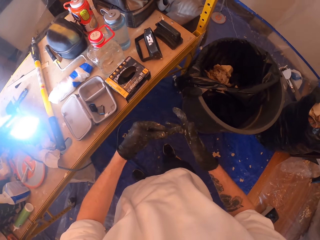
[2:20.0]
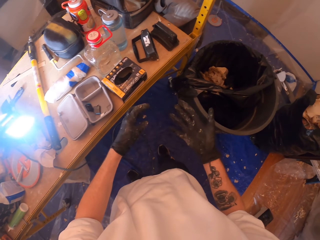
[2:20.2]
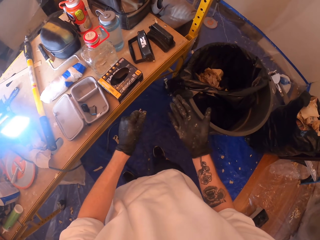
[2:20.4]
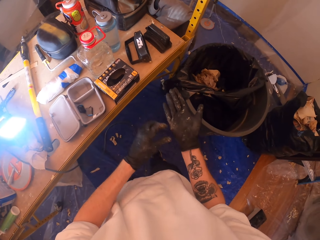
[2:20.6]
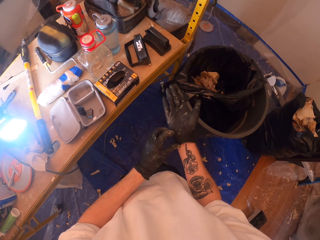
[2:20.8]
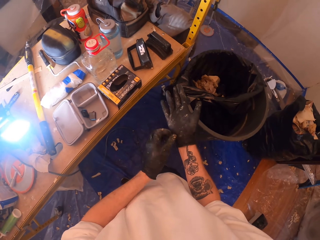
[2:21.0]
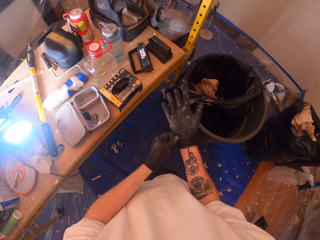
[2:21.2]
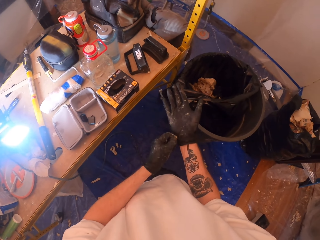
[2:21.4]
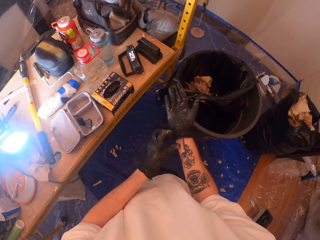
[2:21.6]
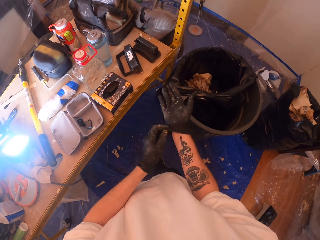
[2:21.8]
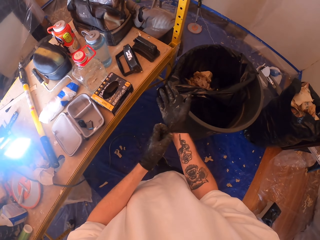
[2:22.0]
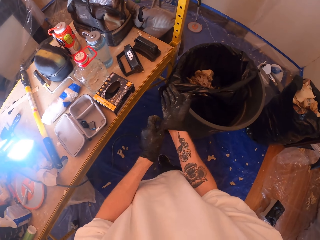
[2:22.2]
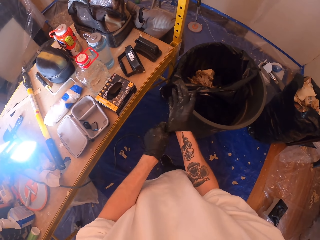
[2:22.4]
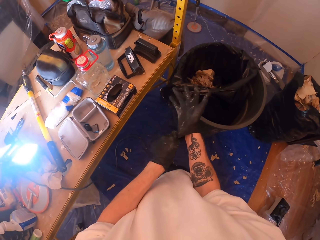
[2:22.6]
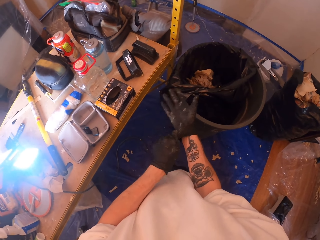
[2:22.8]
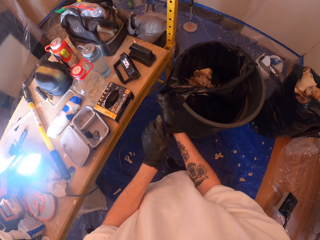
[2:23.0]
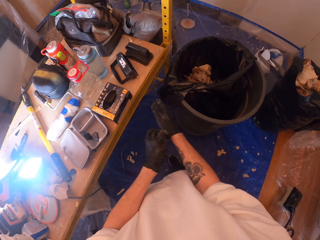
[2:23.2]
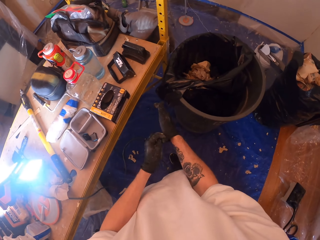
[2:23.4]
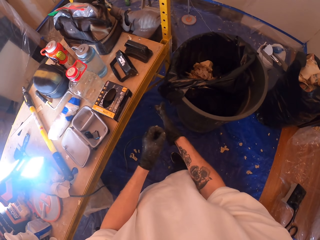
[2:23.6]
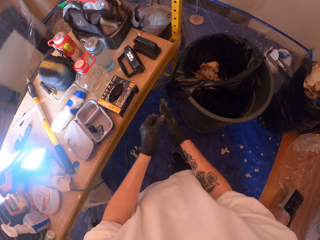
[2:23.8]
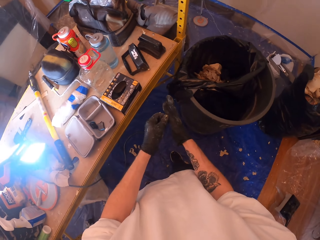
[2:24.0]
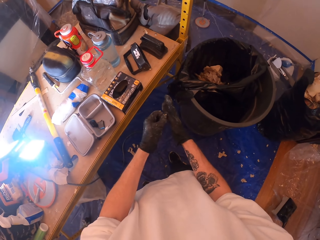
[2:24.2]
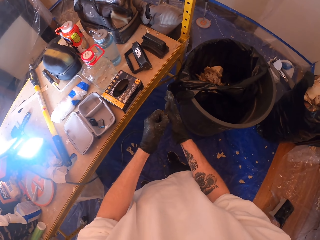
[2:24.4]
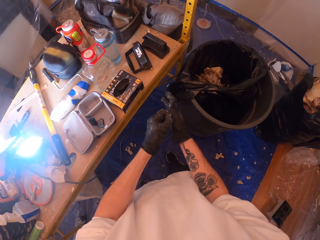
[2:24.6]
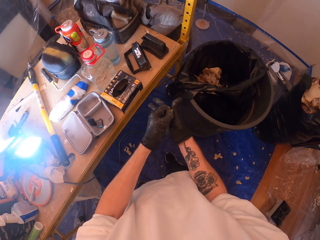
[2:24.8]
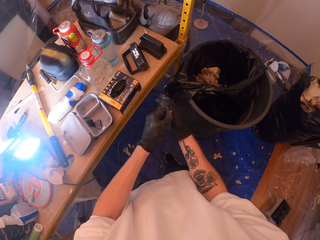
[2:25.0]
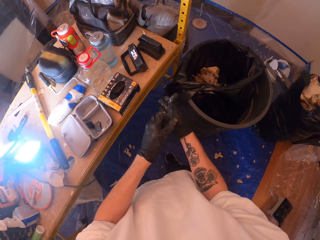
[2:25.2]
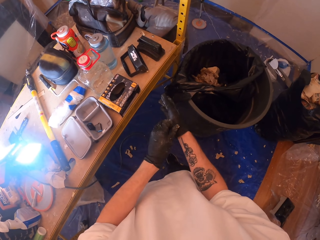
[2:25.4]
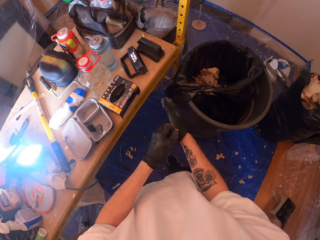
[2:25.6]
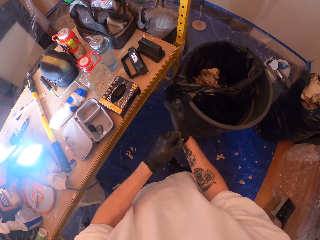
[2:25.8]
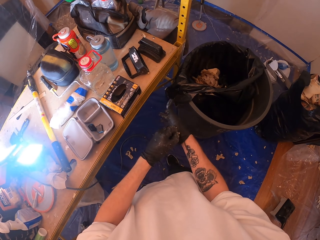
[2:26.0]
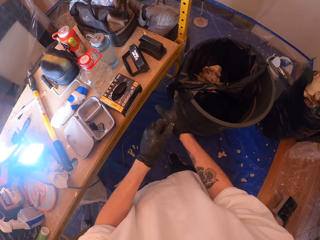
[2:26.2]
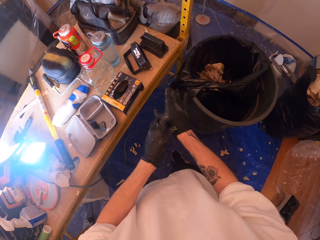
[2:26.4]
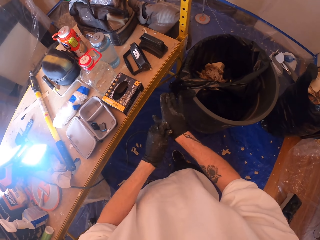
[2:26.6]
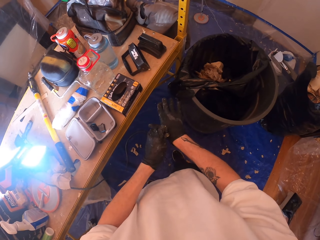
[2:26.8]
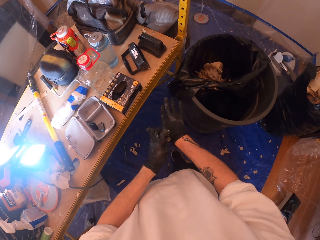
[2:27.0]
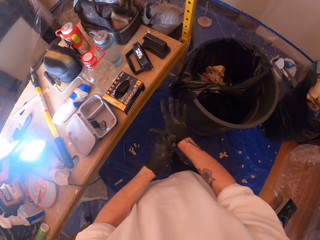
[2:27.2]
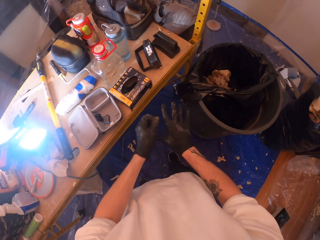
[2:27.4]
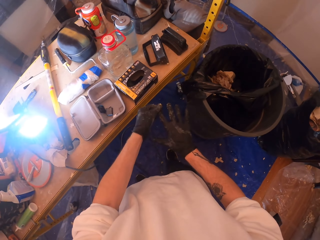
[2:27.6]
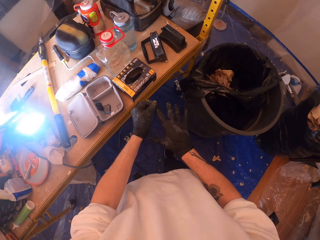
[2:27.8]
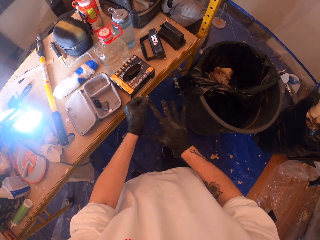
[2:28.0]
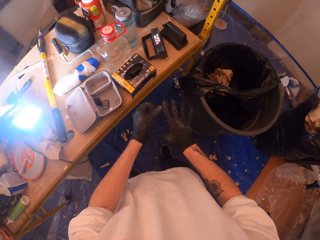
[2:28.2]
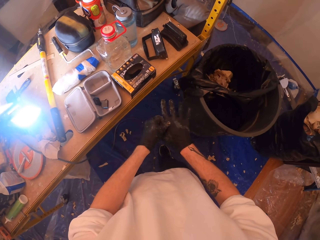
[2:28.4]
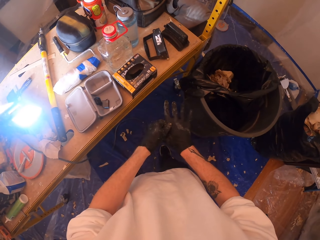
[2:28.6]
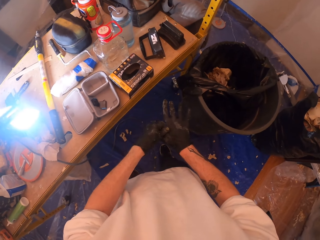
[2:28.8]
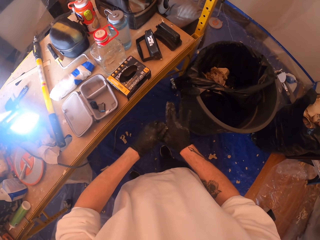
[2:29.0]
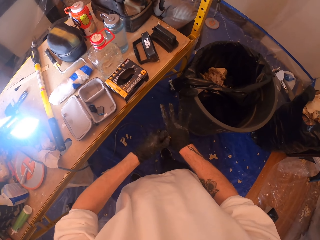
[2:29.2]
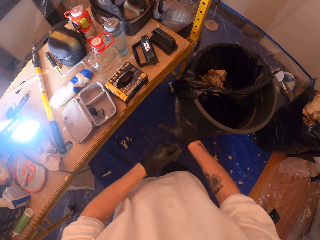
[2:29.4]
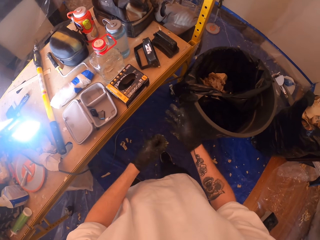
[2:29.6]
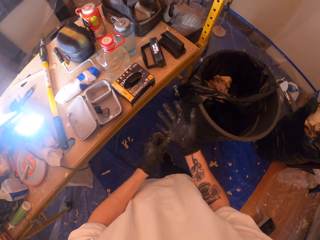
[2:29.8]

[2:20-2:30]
The camera wearer looks at his hand. He pulls the glove.

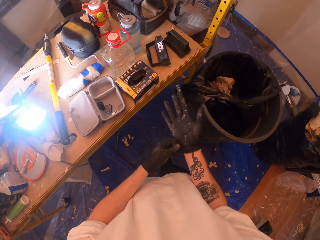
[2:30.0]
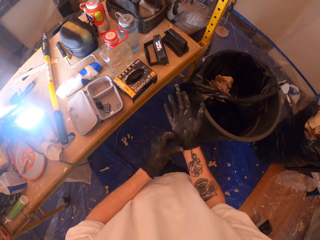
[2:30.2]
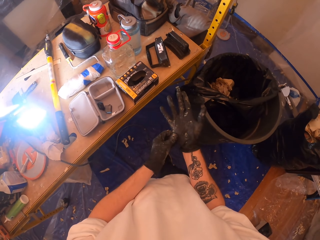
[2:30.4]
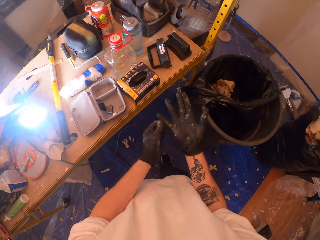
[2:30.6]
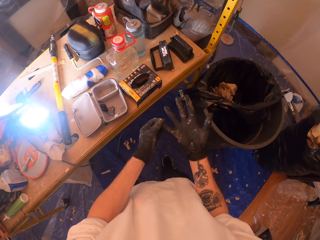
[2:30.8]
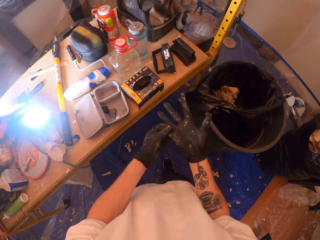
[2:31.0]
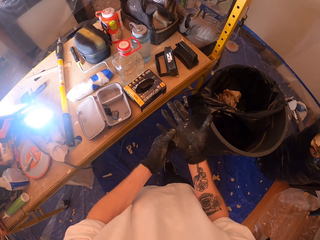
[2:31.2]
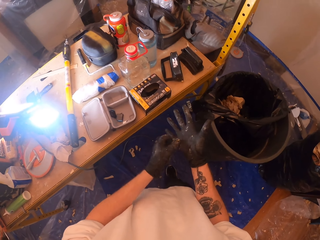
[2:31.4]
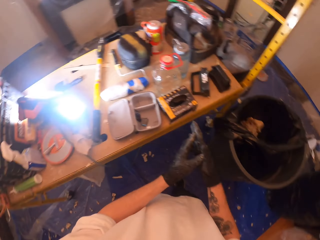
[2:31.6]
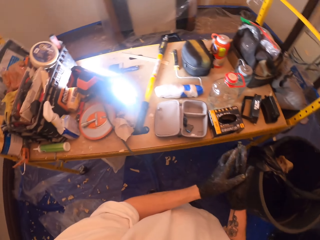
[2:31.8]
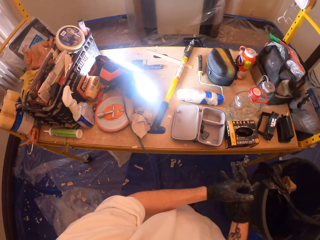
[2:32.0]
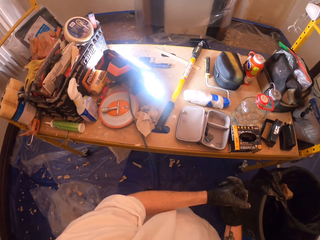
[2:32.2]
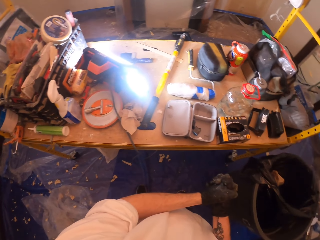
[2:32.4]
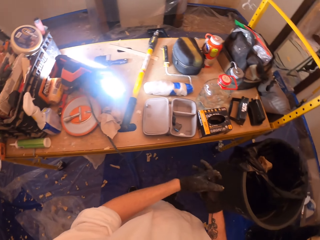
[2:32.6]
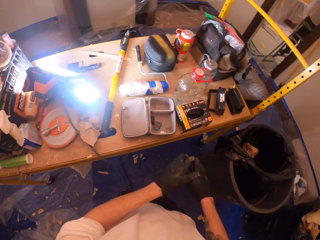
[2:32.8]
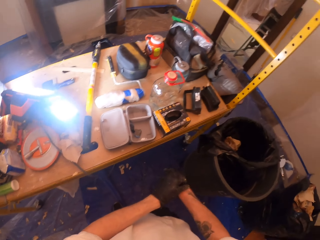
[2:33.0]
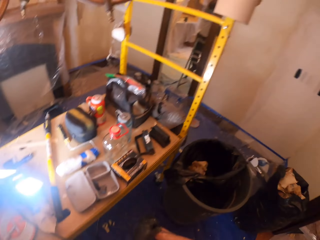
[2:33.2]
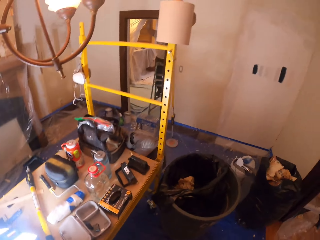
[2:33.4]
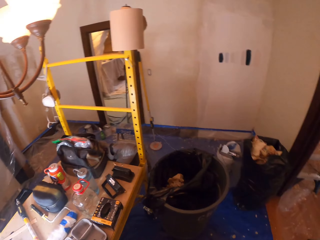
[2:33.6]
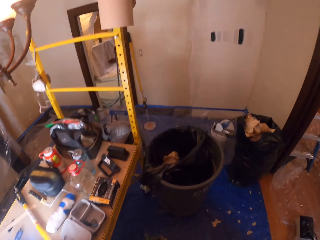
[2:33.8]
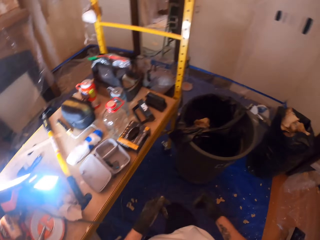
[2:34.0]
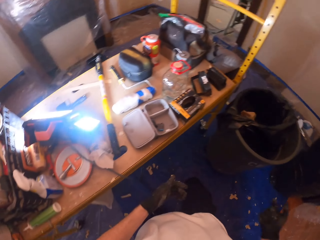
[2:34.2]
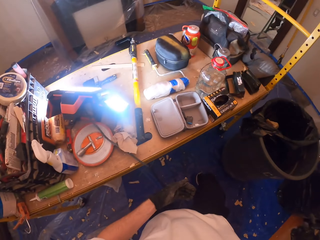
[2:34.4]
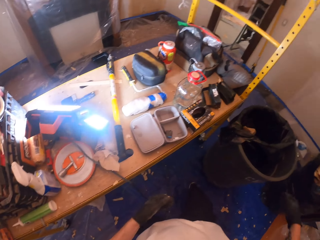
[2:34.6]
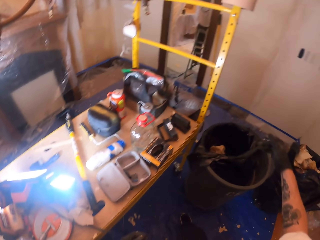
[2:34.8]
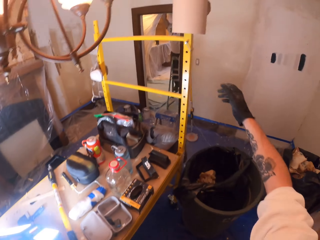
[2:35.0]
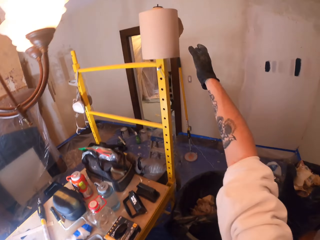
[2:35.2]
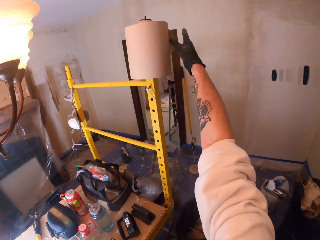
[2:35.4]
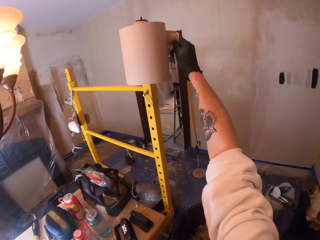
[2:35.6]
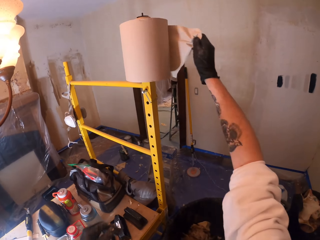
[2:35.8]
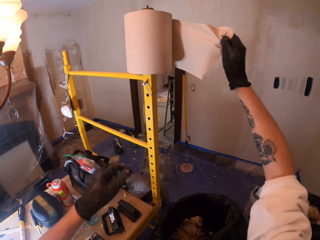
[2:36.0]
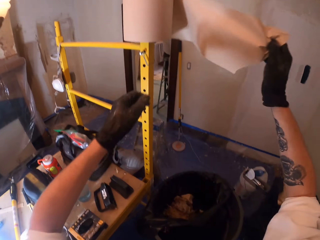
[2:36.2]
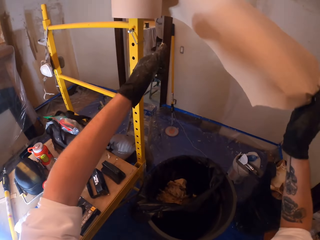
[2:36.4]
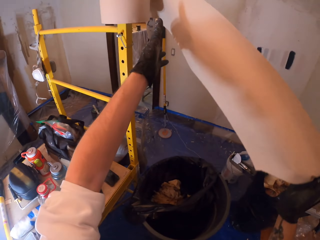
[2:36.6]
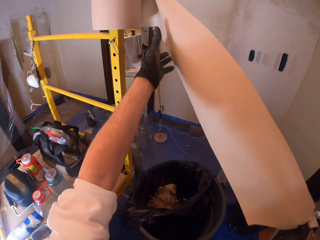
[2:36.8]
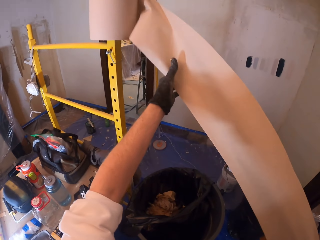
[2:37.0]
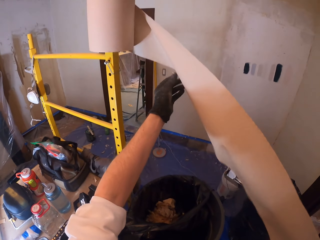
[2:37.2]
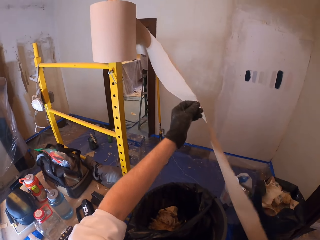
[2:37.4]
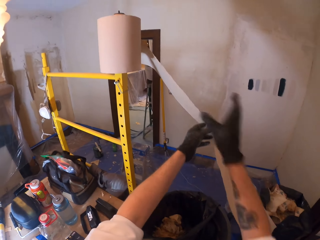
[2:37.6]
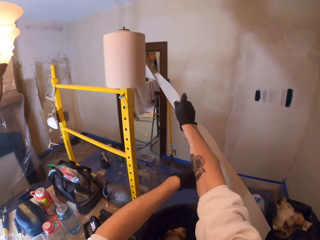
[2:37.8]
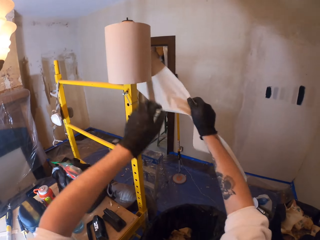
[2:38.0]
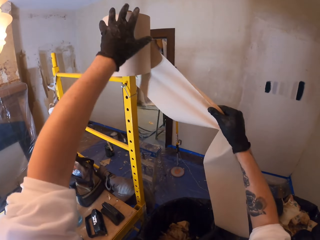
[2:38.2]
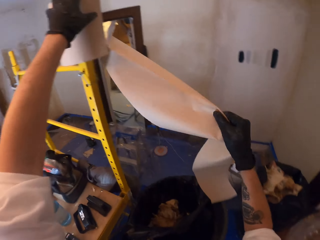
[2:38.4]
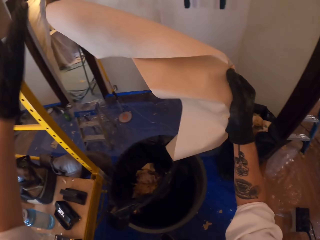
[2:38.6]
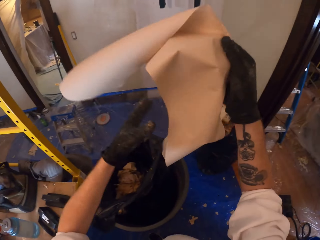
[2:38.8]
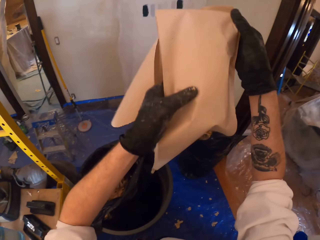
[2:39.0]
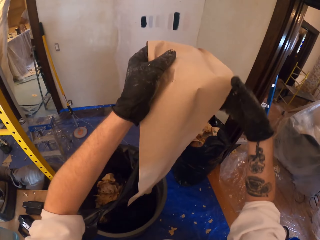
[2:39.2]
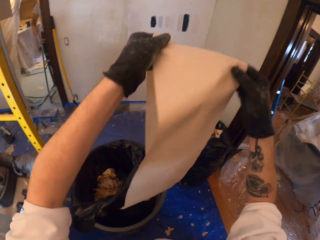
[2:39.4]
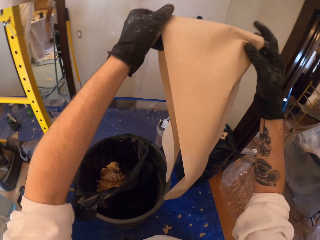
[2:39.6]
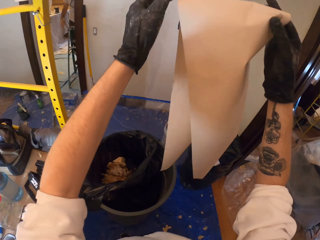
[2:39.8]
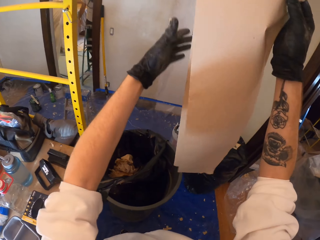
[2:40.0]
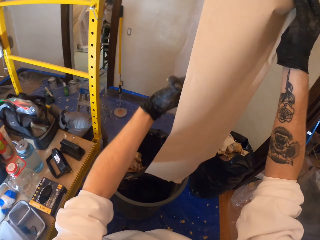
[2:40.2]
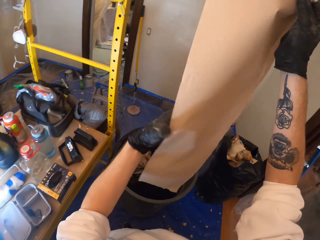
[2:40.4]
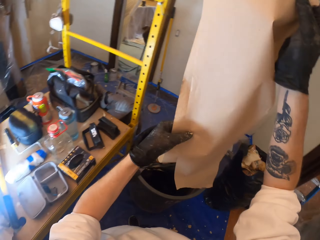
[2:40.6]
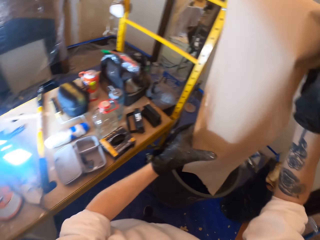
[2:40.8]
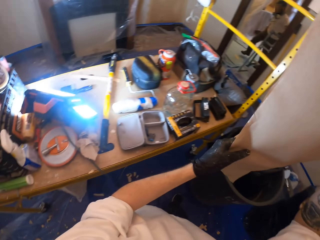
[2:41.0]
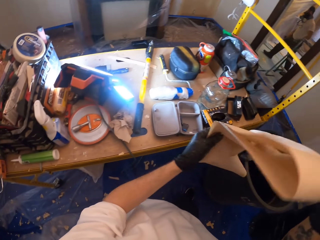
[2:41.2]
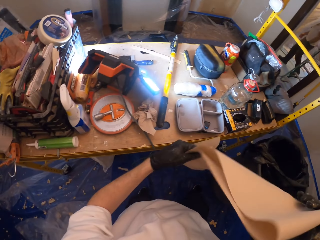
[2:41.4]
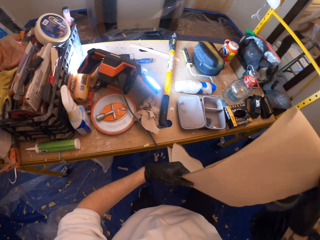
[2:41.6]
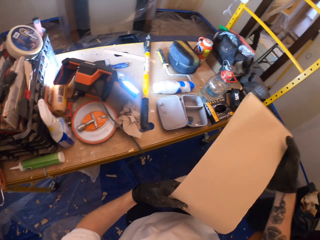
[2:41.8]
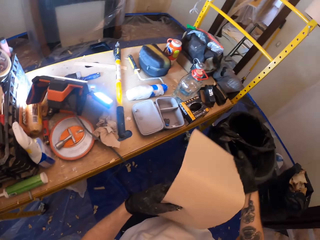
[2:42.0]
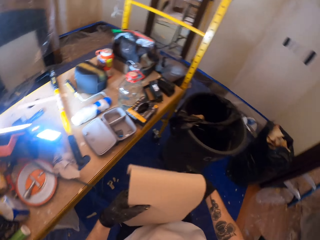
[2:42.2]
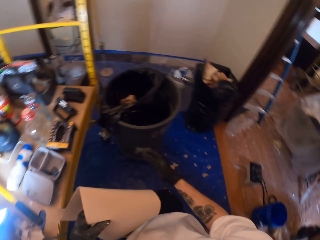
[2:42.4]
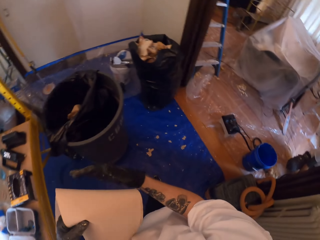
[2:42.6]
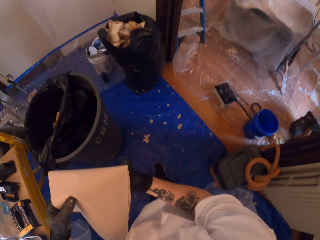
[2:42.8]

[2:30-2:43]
The camera wearer looks around. They squeeze both hands. They look around. They make a step. They lift the right hand. They pull a tissue towel. They lift the left hand. They pull the tissue towel. They cut the tissue towel. They lift the tissue towel and fold the tissue towel. They look around. They fold the tissue towel.
